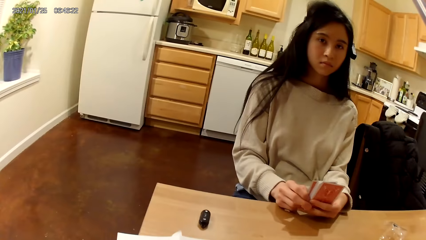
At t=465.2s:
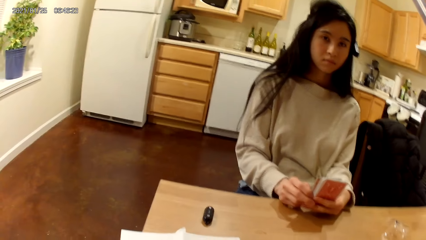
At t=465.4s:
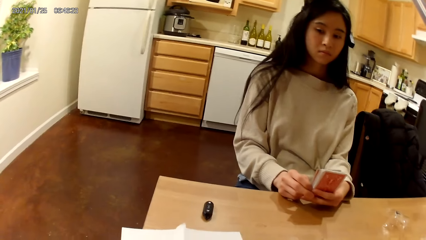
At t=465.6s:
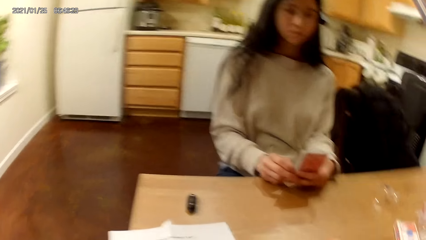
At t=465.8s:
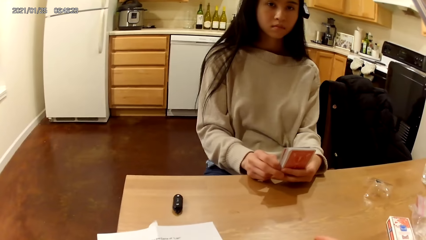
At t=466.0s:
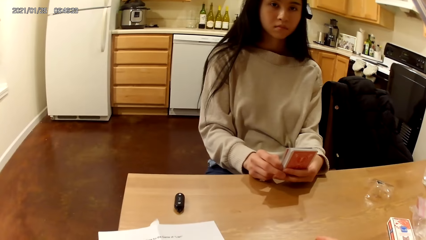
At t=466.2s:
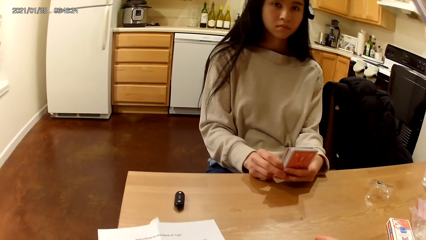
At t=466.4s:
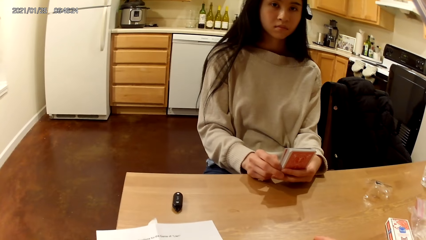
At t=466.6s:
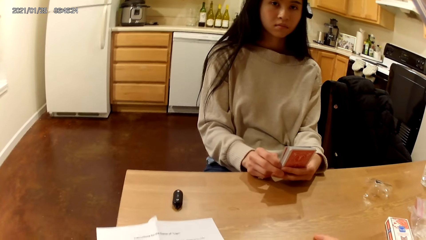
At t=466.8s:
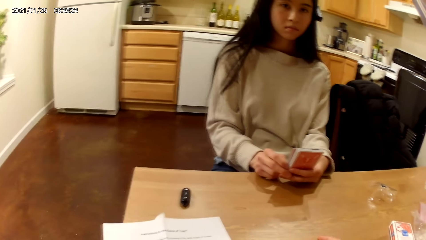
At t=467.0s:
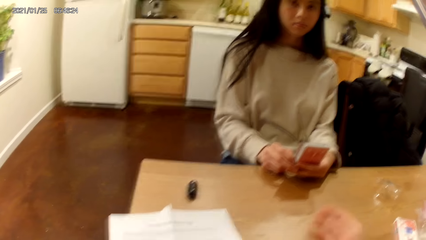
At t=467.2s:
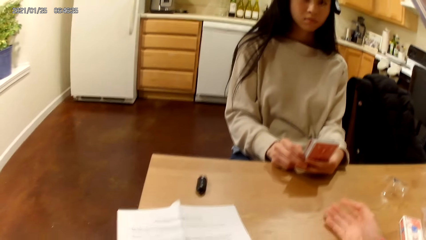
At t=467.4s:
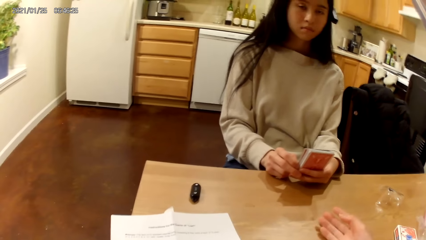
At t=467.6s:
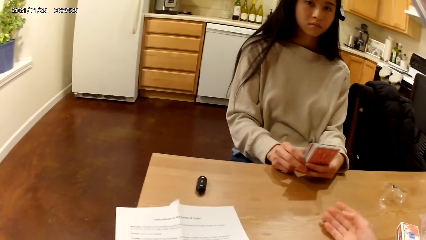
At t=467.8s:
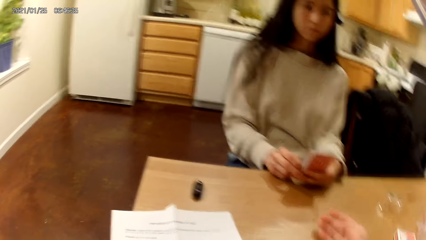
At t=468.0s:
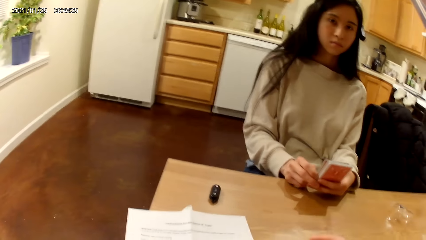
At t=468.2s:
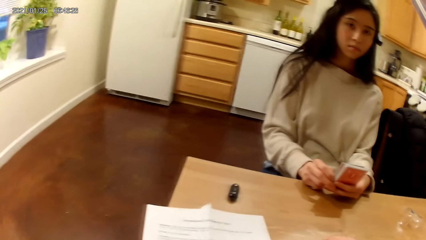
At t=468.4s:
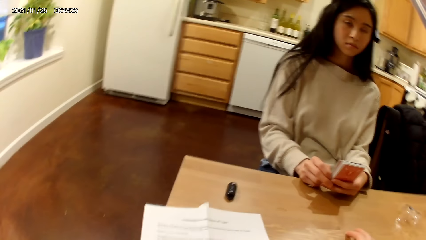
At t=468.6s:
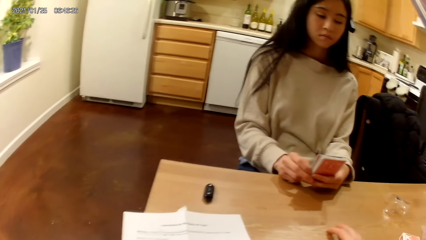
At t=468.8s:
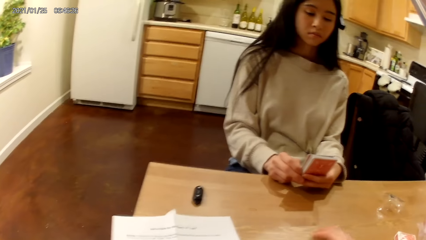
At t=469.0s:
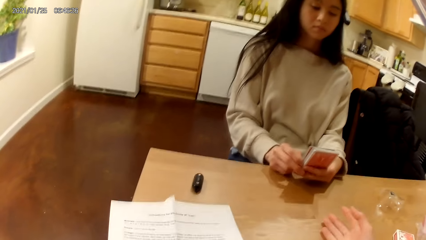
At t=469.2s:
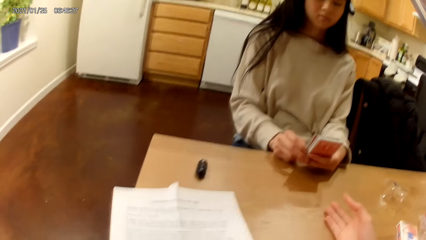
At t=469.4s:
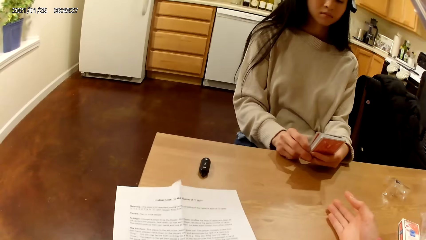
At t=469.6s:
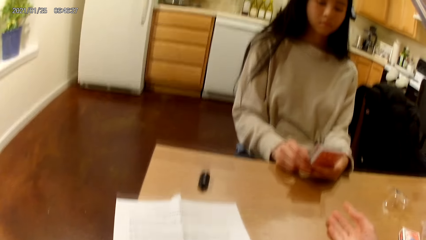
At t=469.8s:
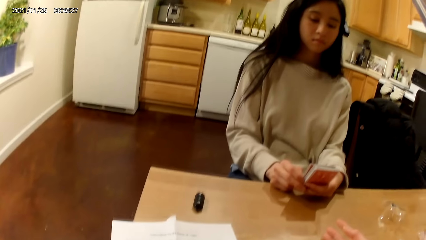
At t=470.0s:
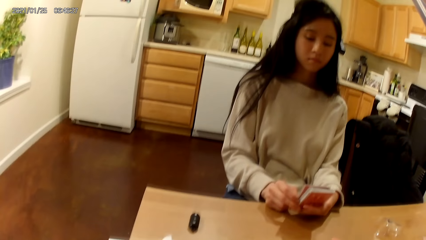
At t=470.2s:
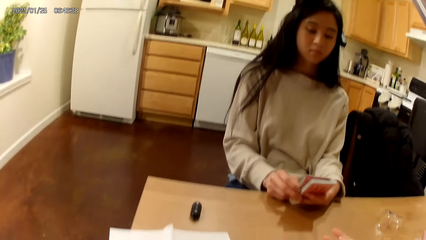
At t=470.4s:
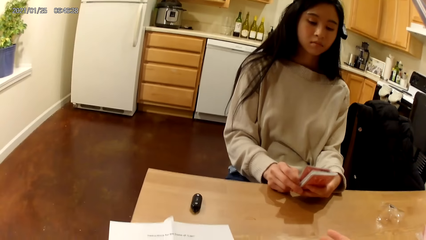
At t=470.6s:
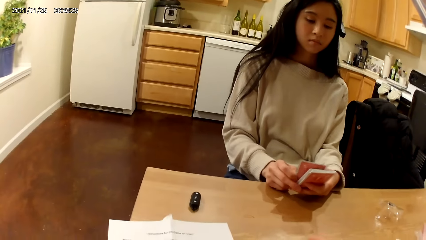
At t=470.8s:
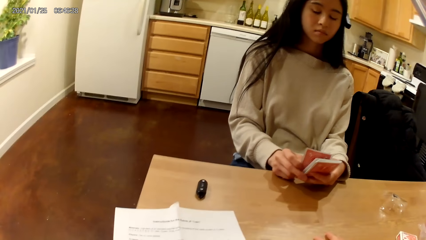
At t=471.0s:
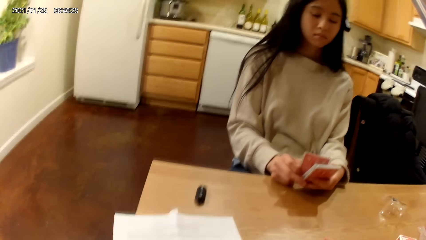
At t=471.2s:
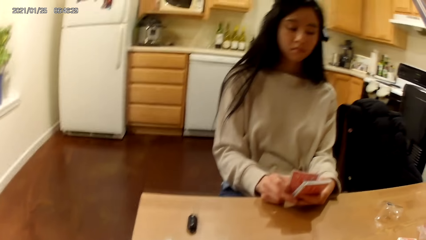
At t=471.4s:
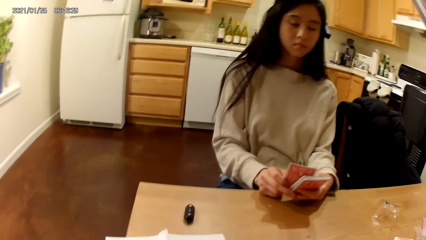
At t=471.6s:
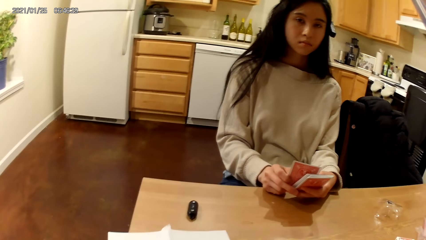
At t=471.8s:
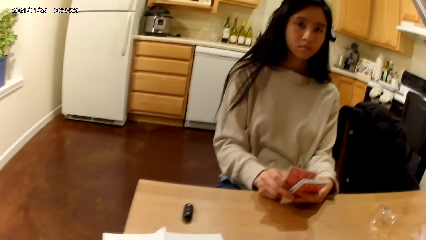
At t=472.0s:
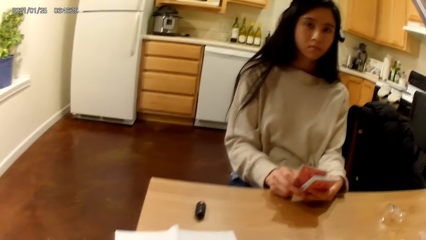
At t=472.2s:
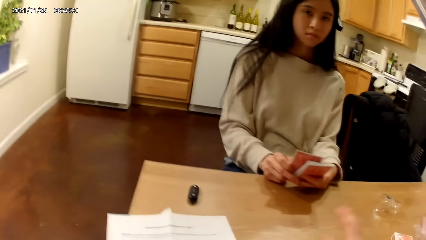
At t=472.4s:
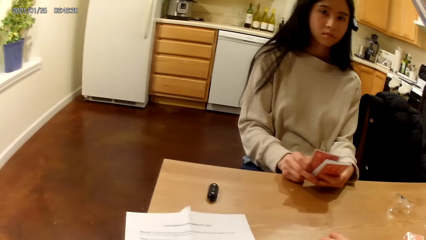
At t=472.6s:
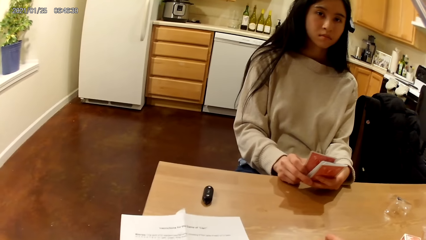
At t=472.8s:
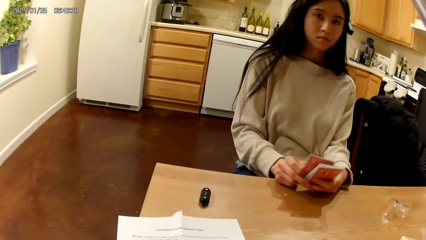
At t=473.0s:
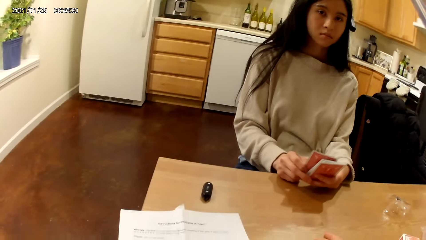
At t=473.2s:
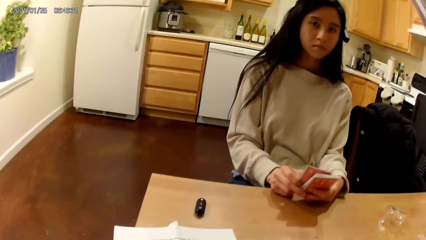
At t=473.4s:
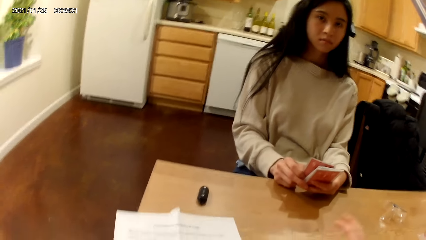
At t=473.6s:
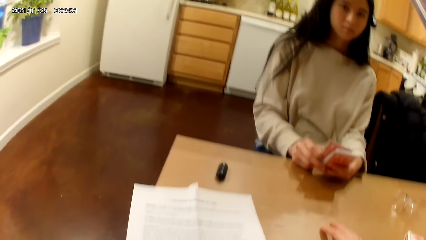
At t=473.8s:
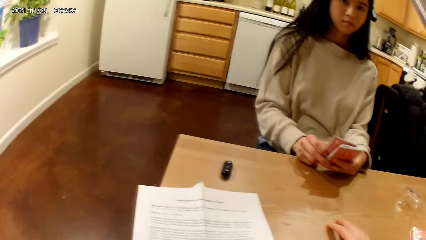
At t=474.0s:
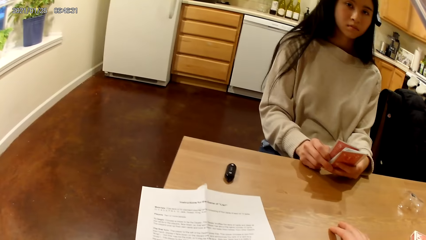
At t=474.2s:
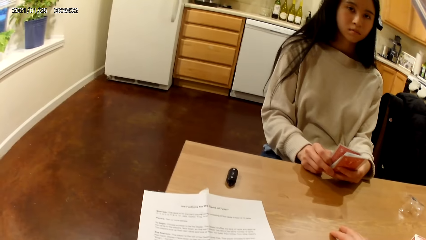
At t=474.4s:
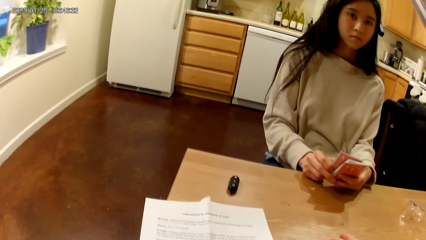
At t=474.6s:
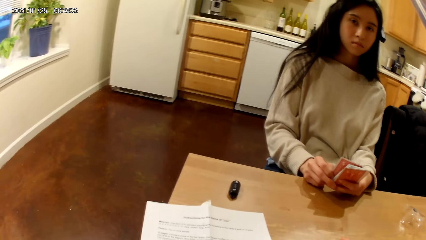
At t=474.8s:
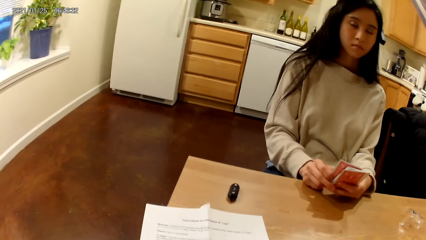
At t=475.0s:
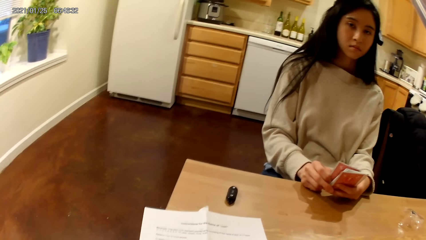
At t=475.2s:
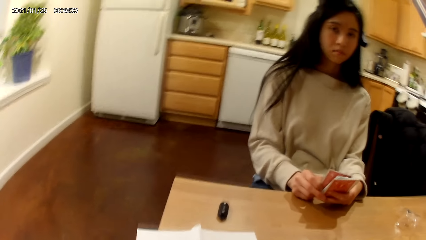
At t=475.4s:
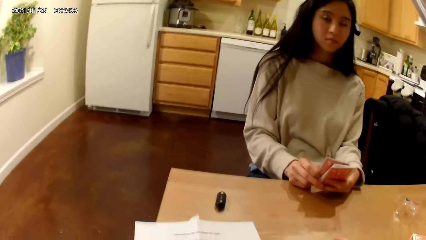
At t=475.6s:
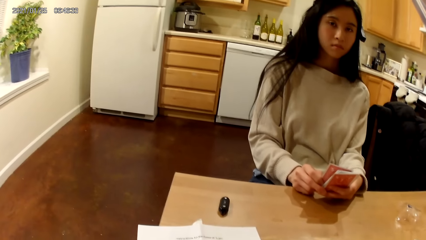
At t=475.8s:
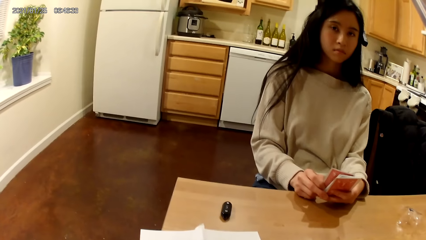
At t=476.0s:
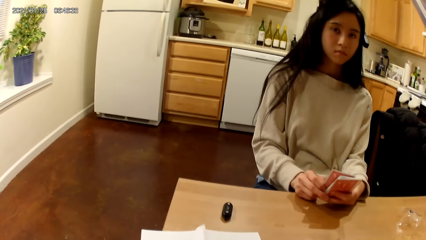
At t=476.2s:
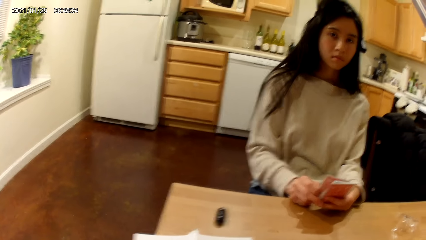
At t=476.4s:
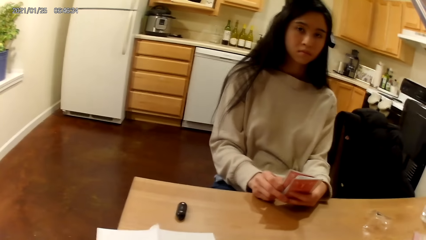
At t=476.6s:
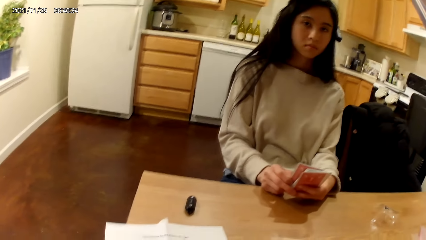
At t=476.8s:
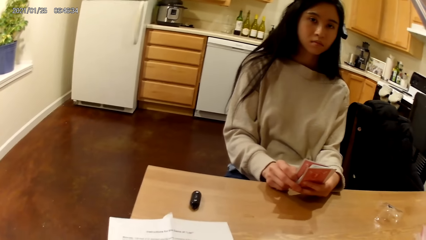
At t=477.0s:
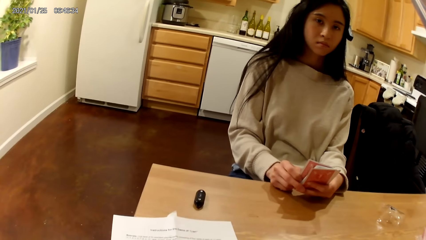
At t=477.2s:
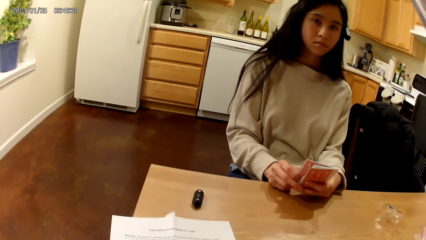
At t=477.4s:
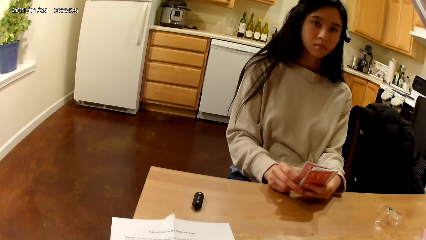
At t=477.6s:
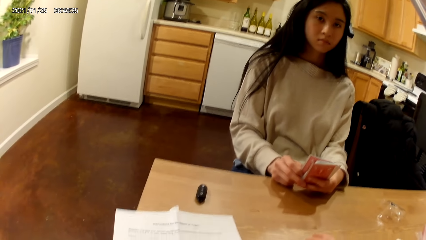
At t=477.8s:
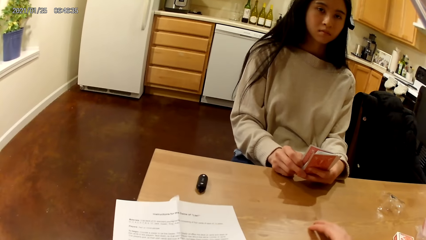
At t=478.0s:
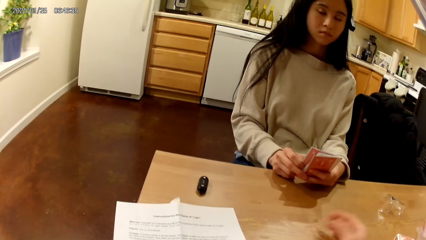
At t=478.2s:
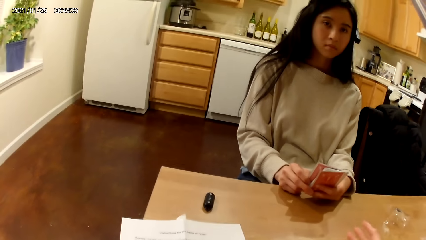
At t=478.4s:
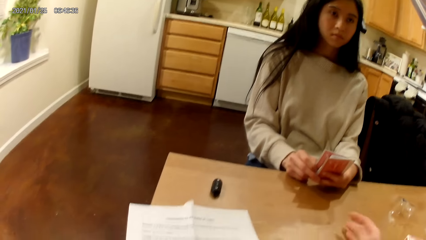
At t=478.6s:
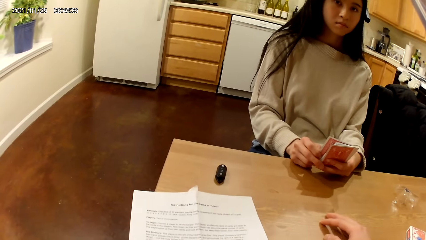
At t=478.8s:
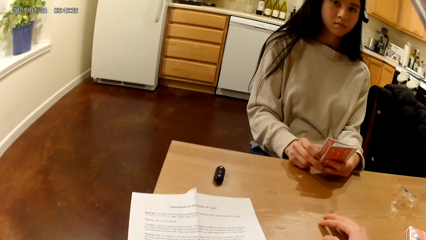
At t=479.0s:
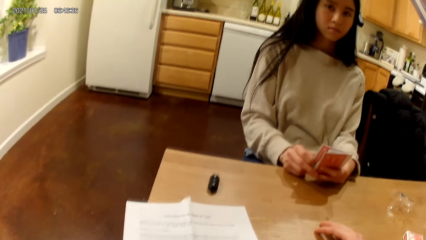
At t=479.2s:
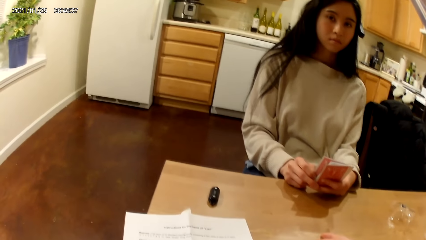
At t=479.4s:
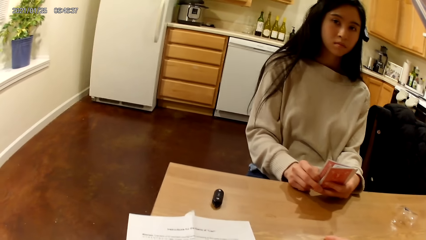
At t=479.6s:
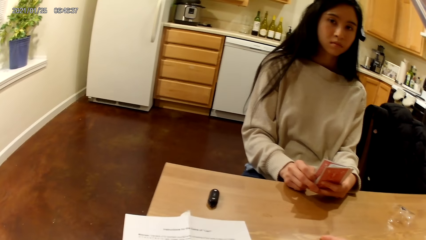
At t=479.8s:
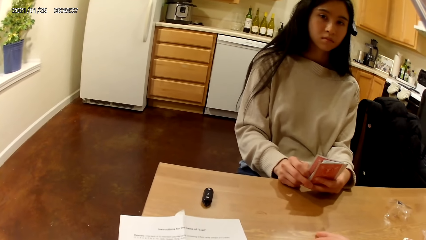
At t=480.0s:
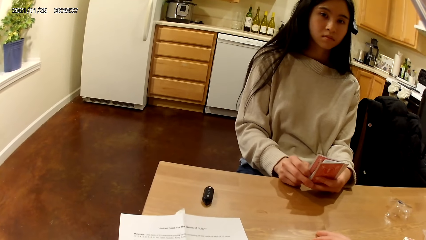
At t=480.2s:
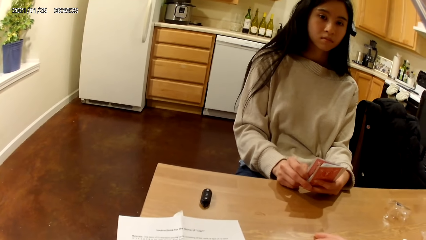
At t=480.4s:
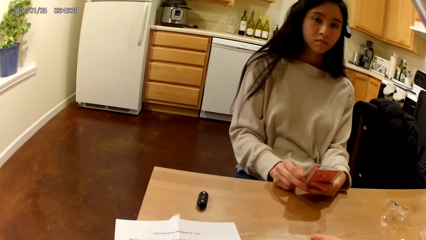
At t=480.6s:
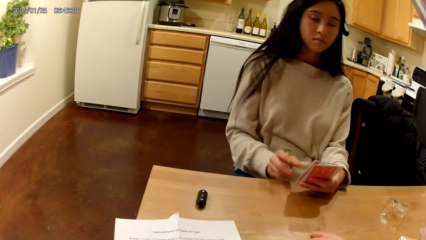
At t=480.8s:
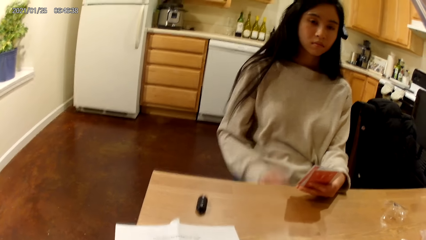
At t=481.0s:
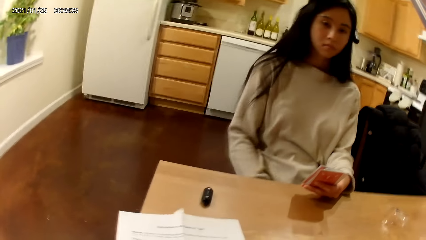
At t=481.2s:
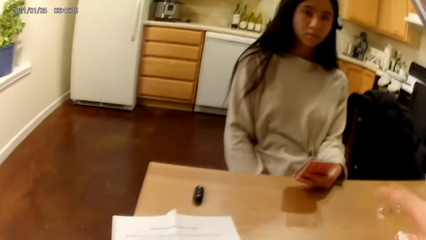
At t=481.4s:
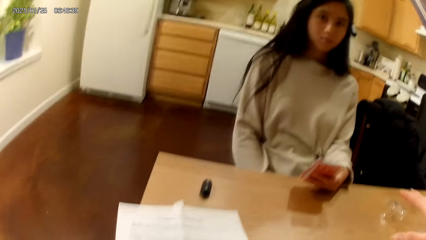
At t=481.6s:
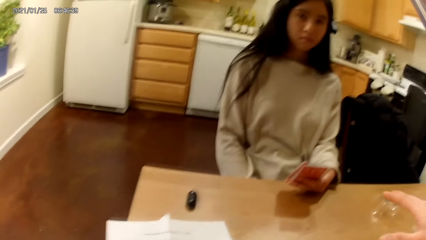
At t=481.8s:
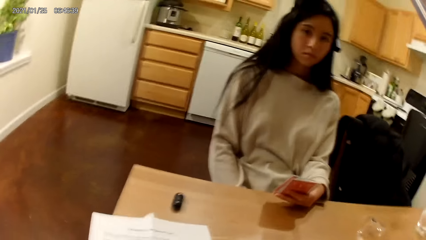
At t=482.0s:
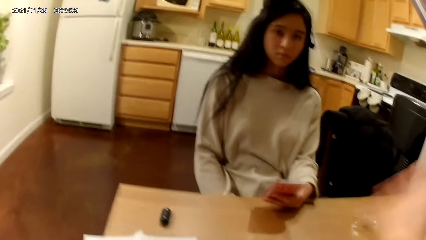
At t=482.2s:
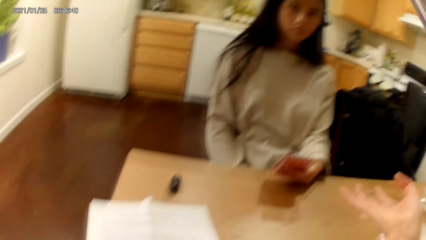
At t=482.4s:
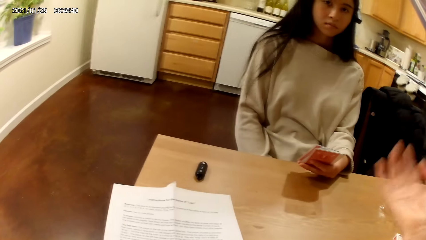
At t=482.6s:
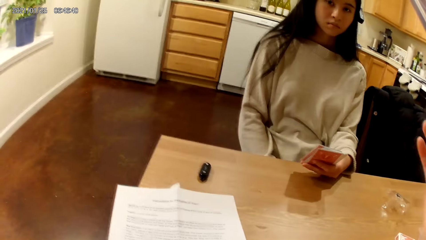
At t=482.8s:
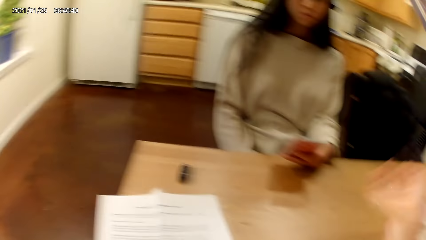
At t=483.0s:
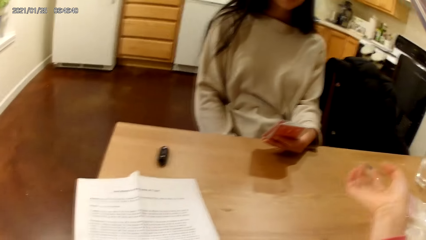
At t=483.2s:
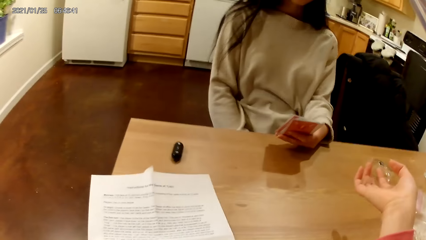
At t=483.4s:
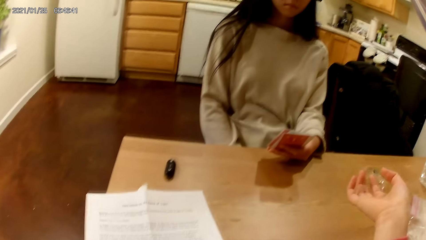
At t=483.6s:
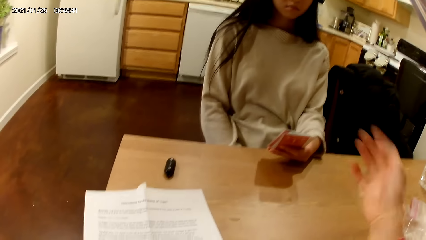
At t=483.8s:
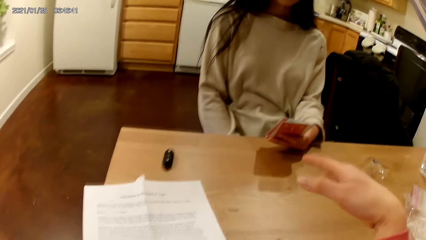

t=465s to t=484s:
A woman holds her deck of playing cards face up to her with both hands on the table. The camera wearer moves something on the table. The woman touches her lap with her right hand and puts the hand down under the table. The camera wearer makes a hand gesture in the air with her right hand. She moves the hand on the table.
